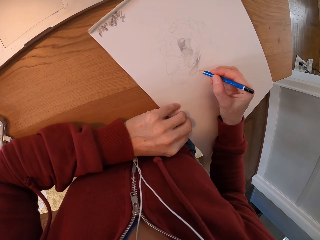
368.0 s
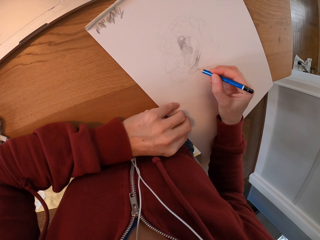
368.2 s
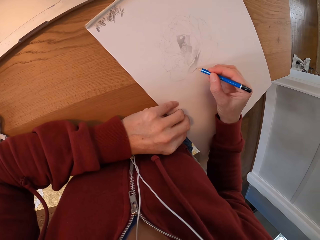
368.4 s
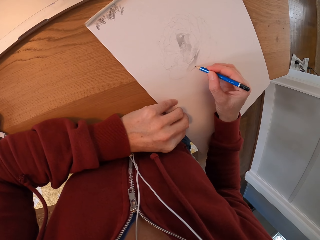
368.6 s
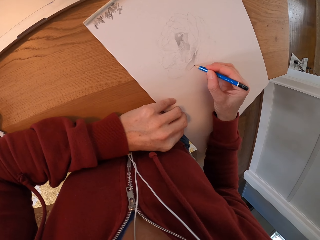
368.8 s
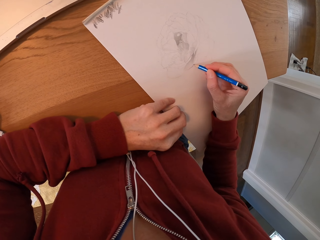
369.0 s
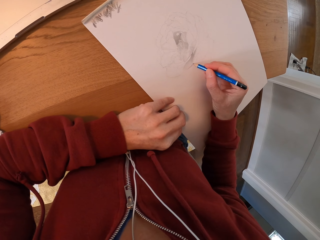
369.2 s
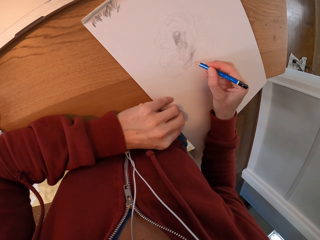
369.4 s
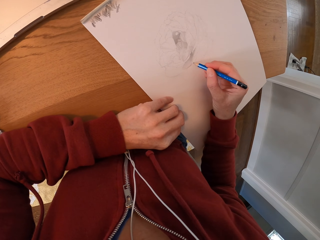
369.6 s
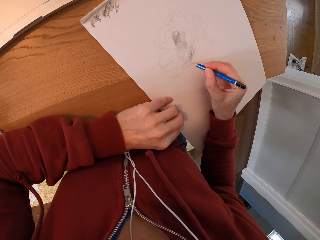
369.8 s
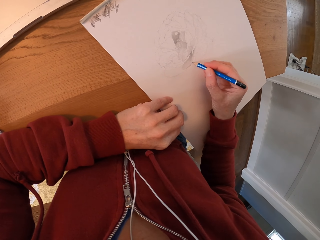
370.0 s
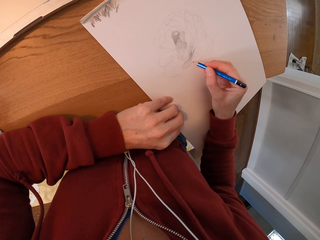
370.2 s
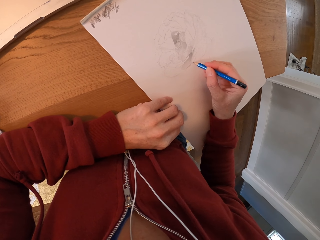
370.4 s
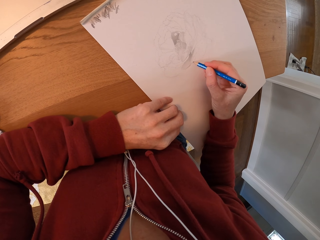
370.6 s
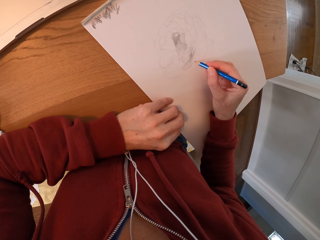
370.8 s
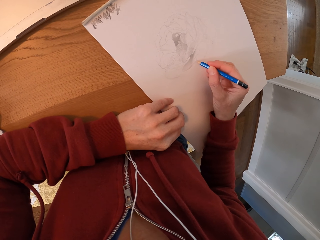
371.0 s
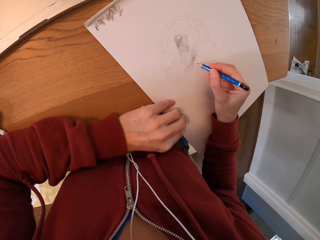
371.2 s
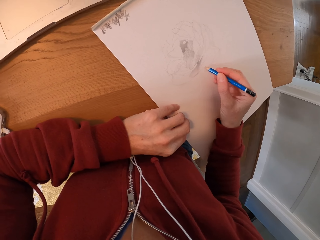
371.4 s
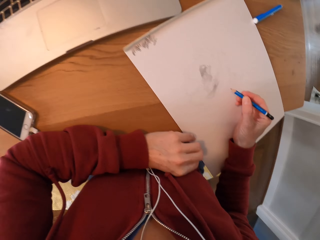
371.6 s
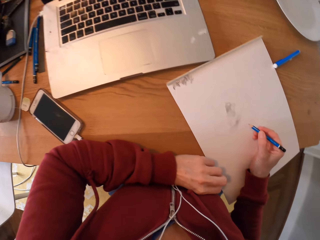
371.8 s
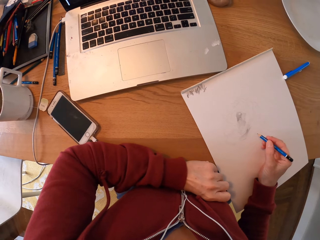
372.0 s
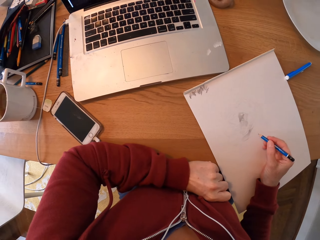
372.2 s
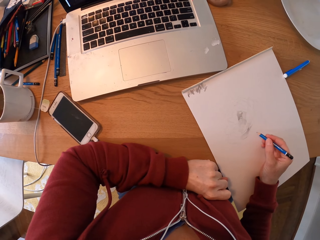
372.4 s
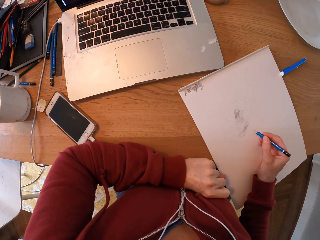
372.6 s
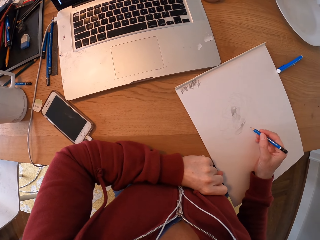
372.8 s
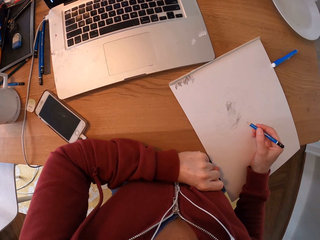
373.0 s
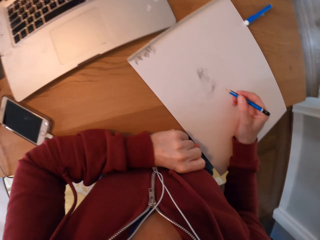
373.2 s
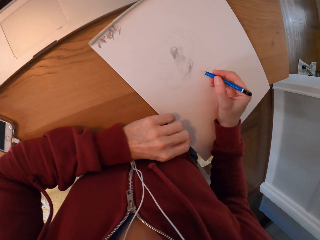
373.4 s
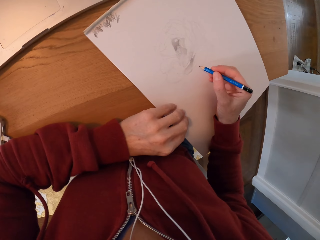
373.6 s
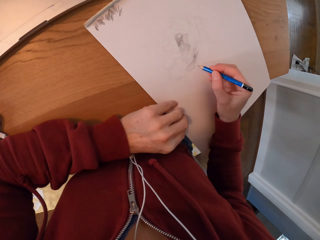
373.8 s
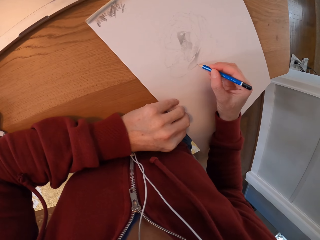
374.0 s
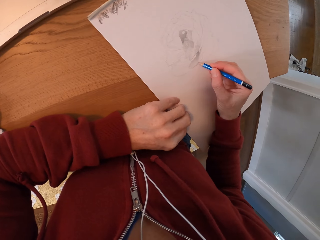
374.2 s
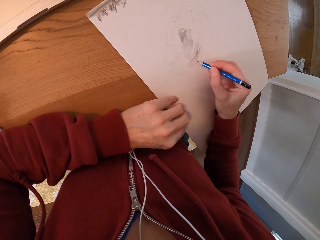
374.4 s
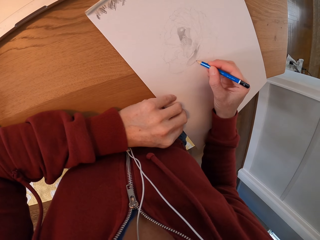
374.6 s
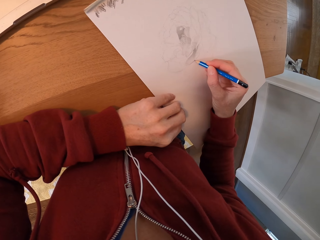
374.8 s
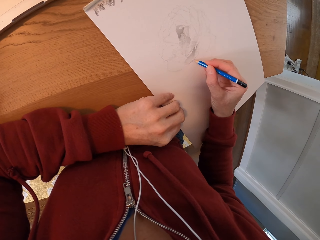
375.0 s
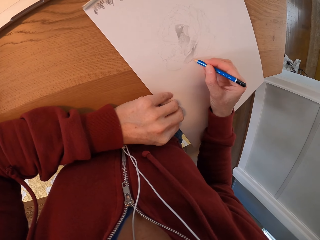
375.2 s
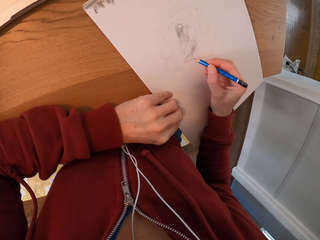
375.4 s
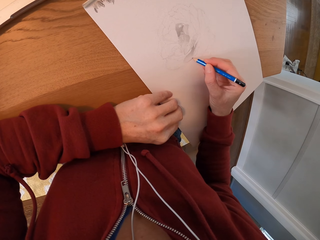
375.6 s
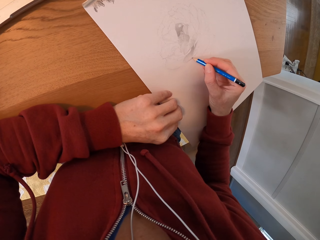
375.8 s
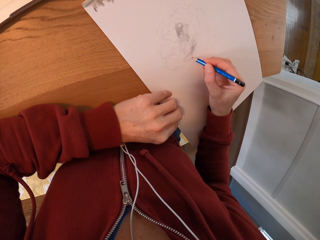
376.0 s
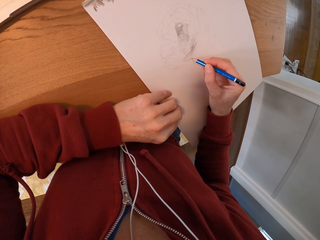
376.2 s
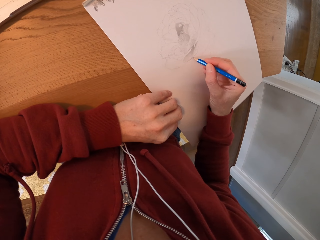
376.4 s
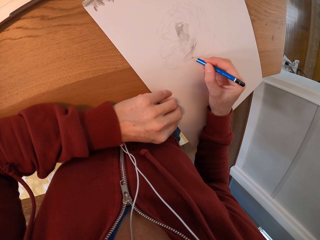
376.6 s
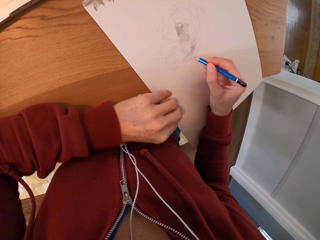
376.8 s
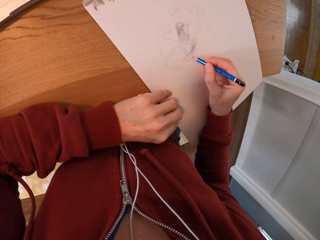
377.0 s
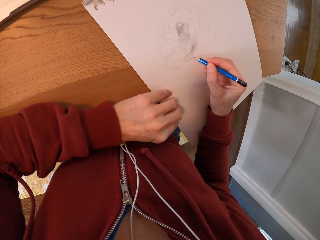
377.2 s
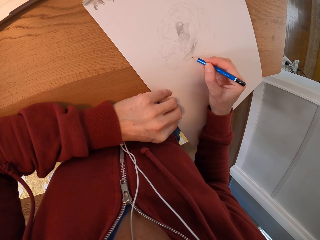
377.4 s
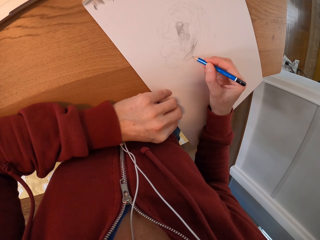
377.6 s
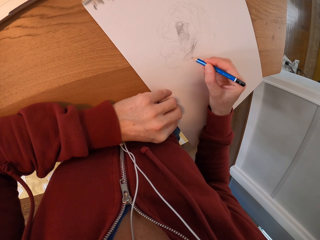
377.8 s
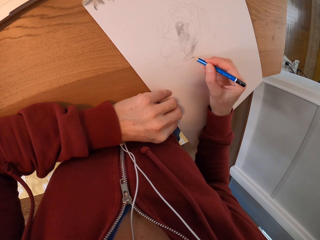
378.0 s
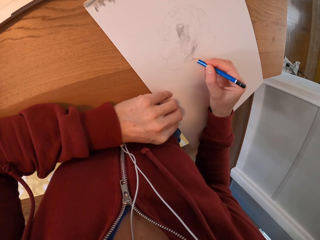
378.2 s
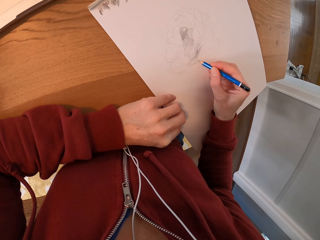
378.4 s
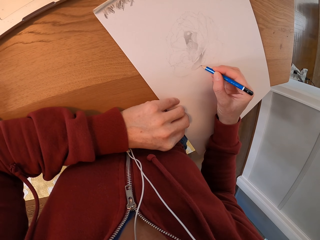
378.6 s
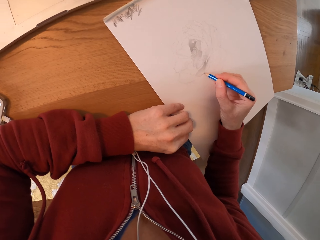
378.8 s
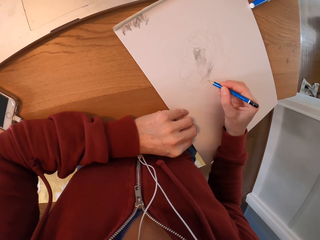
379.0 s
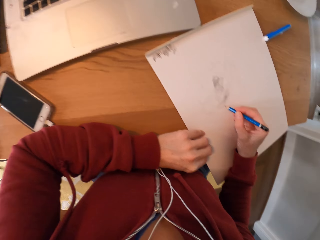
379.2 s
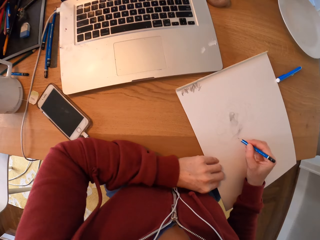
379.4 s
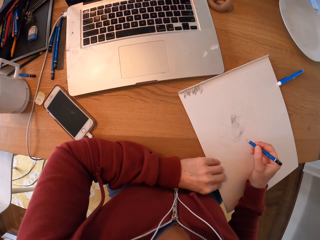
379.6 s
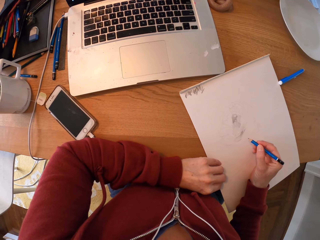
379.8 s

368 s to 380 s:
The camera wearer draws on the paper. They turn around the room. They draw on the paper.

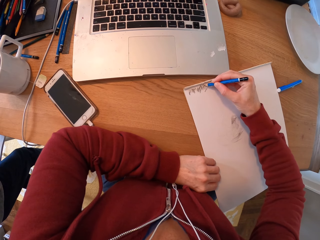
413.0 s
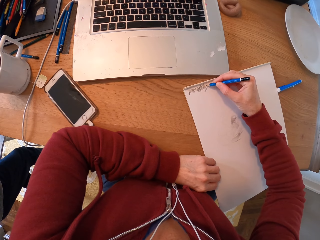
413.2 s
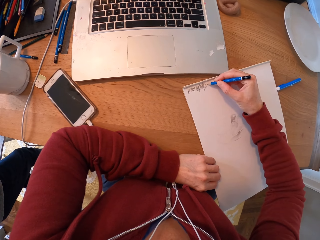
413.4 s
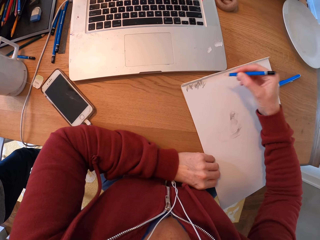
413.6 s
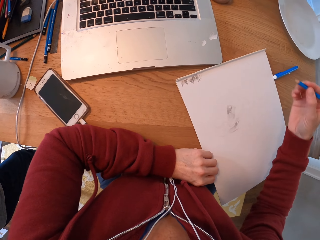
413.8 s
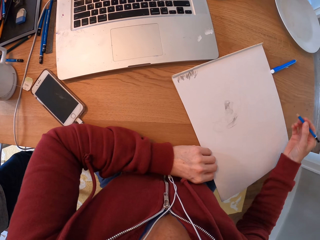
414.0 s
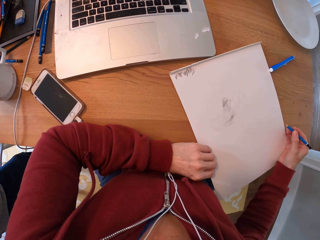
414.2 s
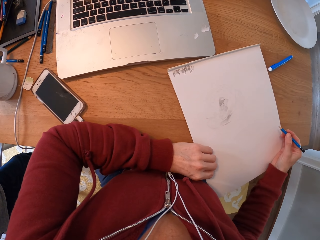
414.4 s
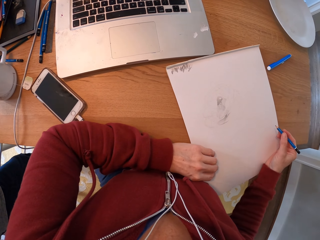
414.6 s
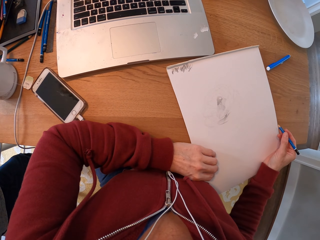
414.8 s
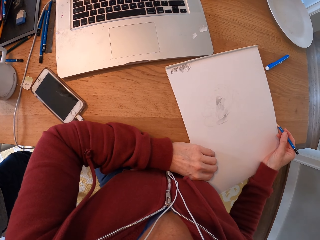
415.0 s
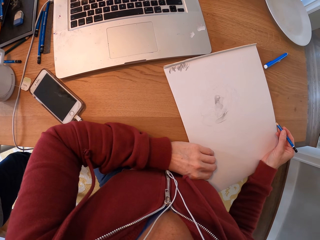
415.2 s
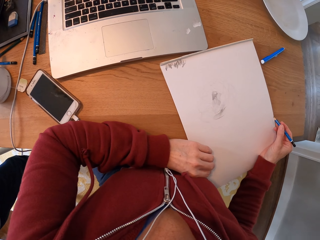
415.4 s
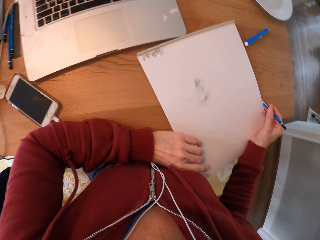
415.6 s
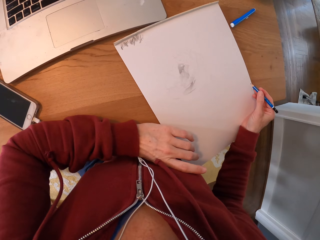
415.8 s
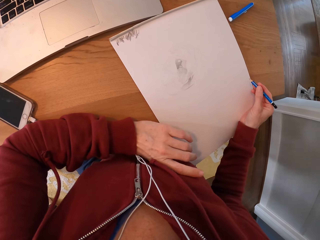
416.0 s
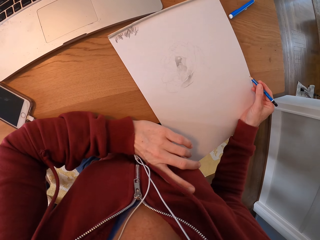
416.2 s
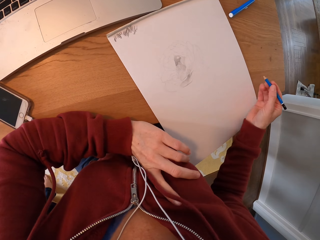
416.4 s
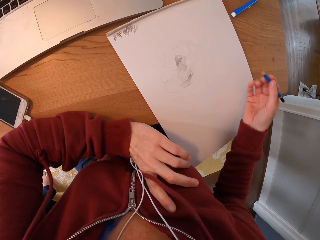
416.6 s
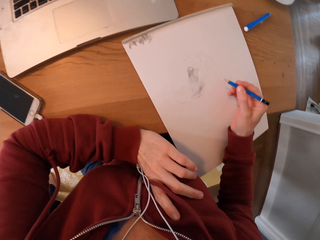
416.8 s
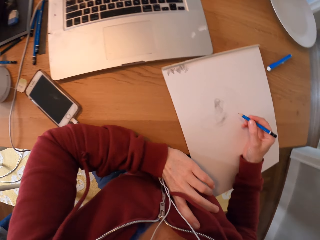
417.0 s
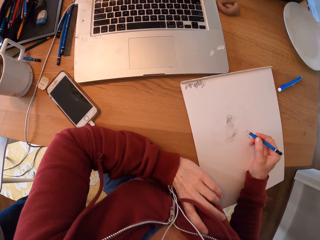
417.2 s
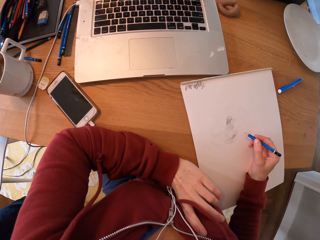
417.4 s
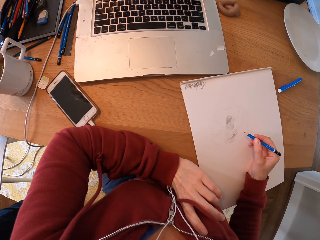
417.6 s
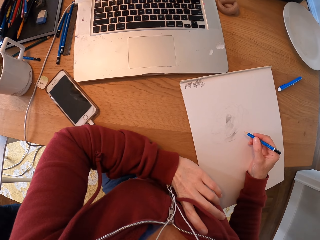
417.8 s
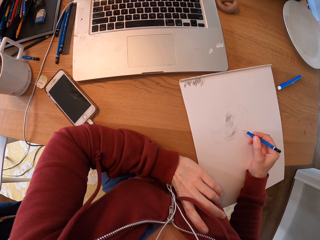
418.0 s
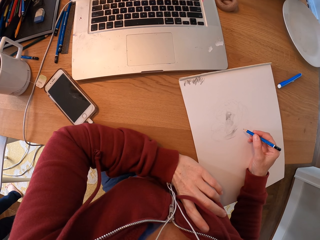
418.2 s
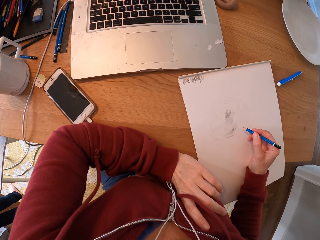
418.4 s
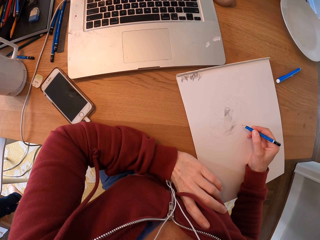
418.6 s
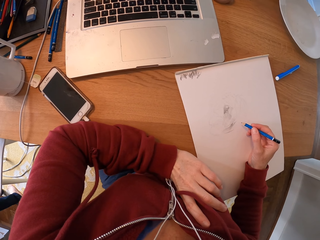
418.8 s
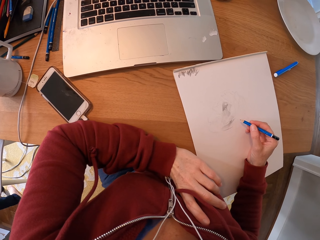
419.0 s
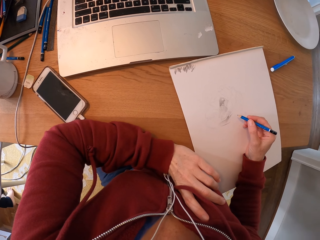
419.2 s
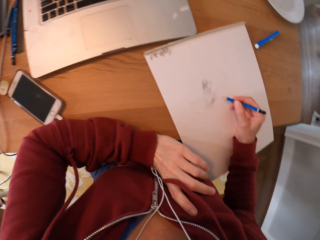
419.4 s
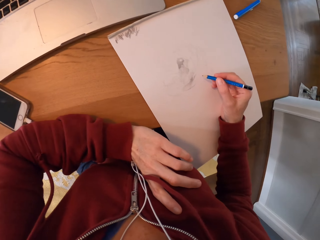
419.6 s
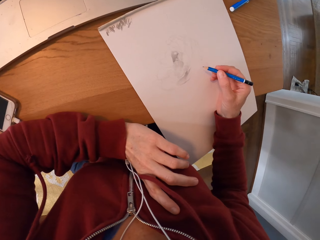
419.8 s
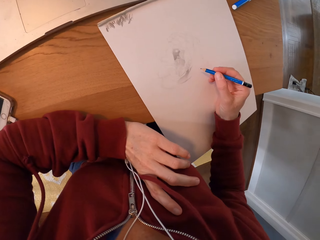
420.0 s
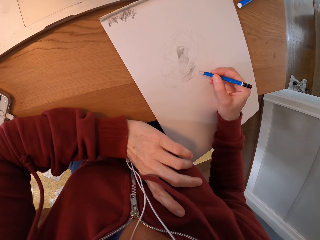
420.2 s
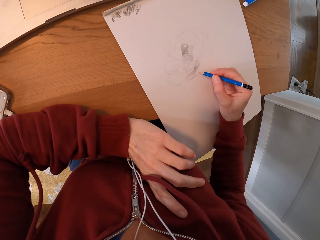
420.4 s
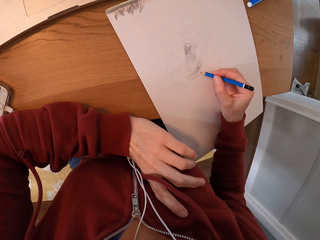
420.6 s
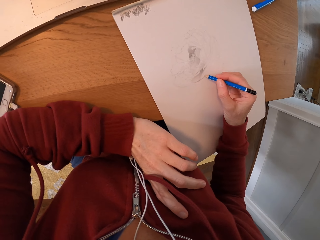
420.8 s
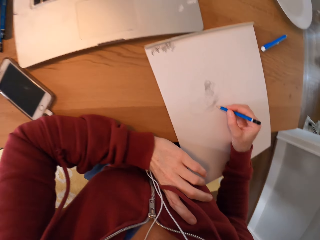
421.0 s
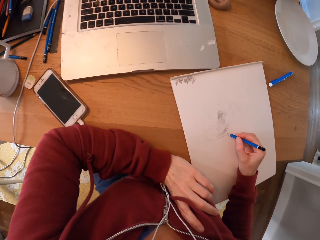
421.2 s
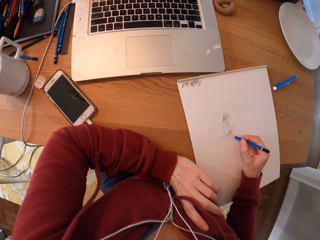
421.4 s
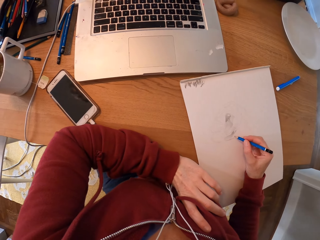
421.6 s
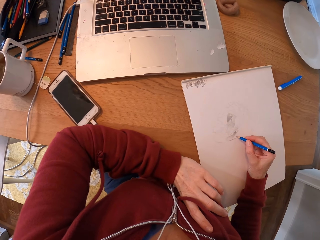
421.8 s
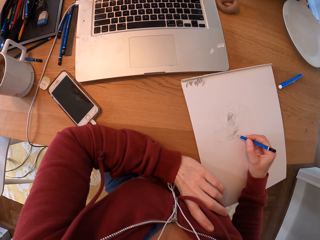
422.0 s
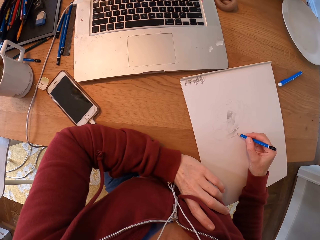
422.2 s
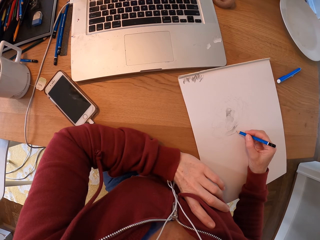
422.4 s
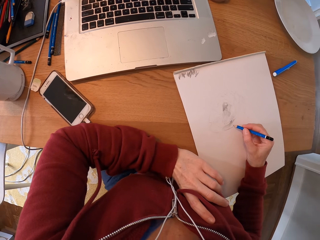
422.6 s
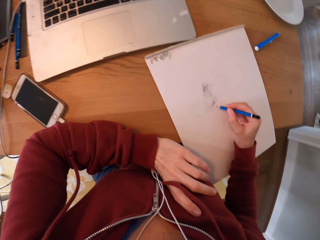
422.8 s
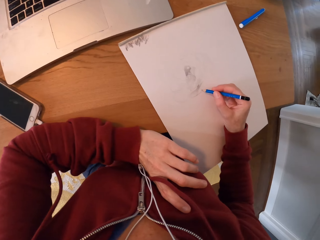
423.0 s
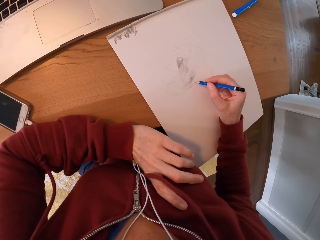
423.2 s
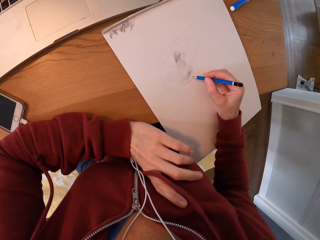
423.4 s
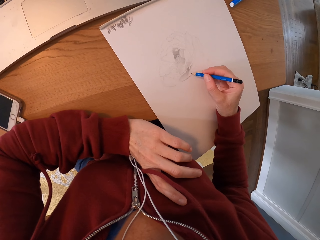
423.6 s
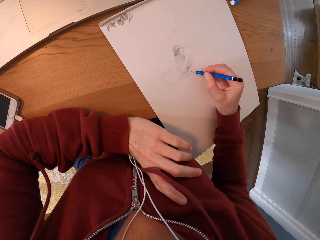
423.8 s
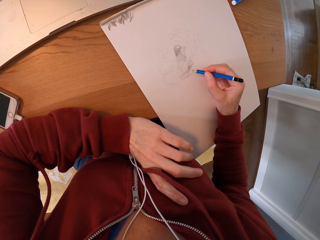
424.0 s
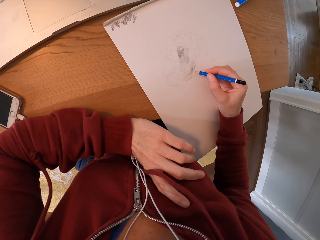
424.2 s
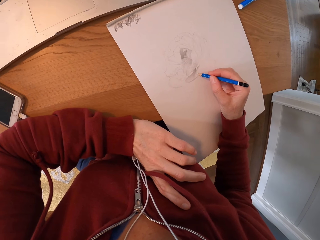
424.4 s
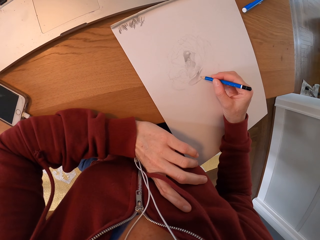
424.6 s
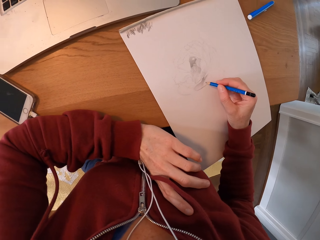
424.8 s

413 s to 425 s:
The camera wearer moves the paper. They turn around the room.
